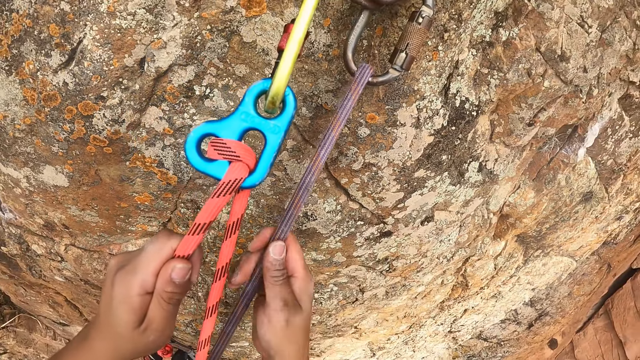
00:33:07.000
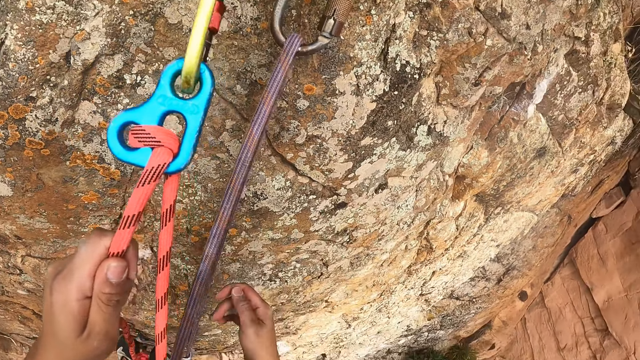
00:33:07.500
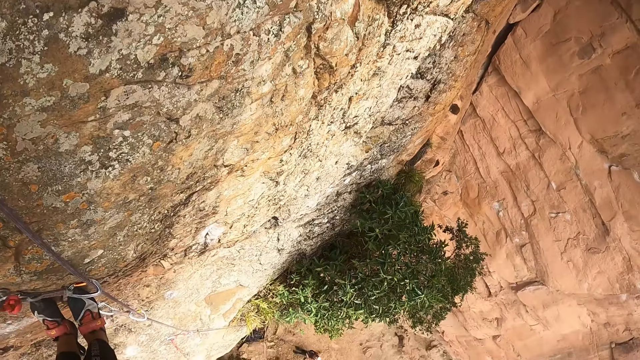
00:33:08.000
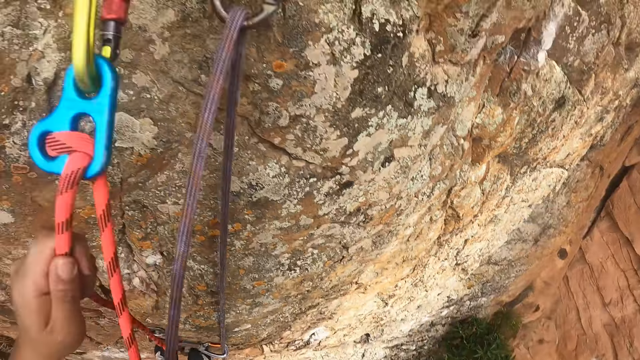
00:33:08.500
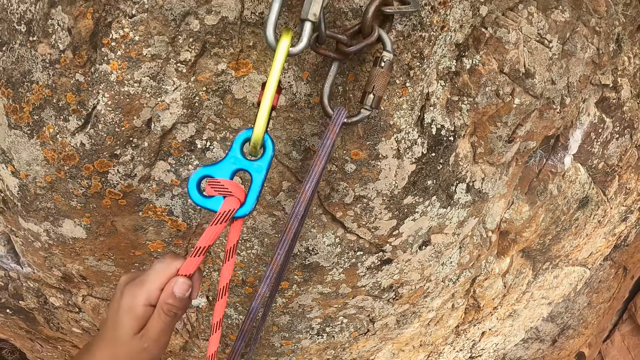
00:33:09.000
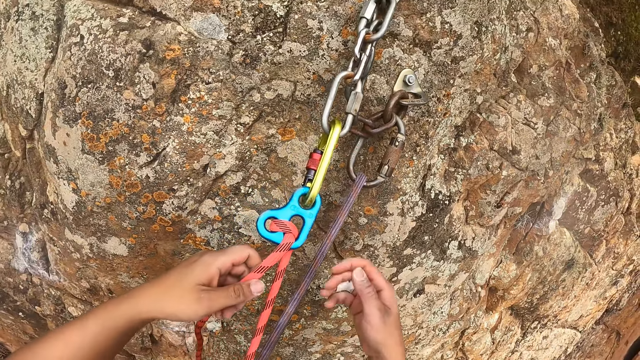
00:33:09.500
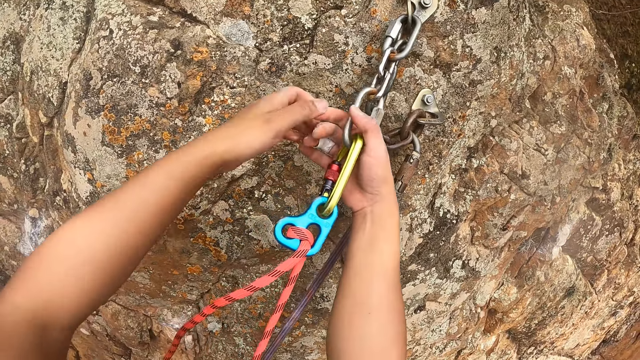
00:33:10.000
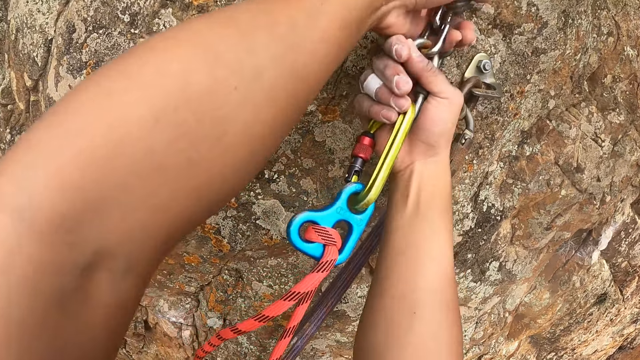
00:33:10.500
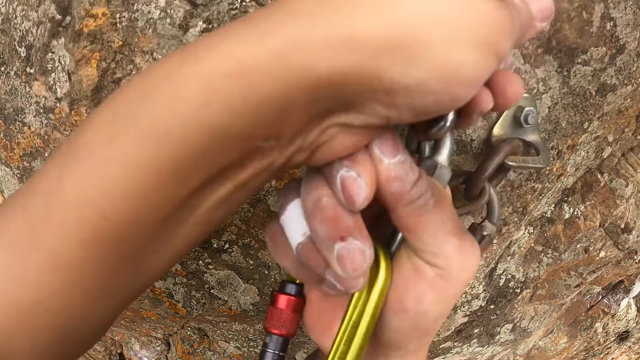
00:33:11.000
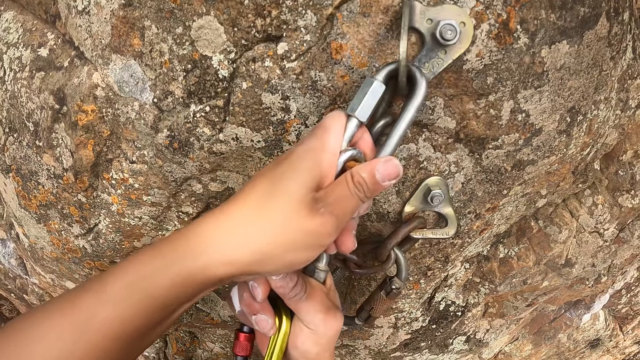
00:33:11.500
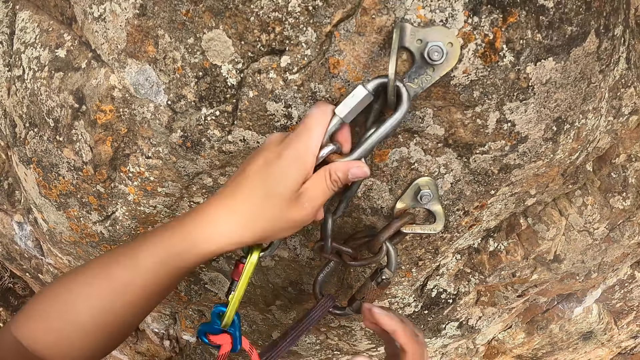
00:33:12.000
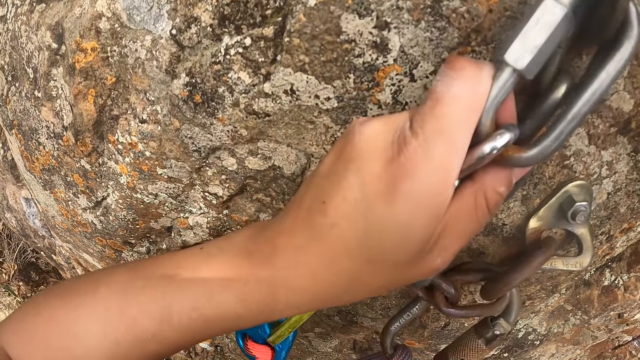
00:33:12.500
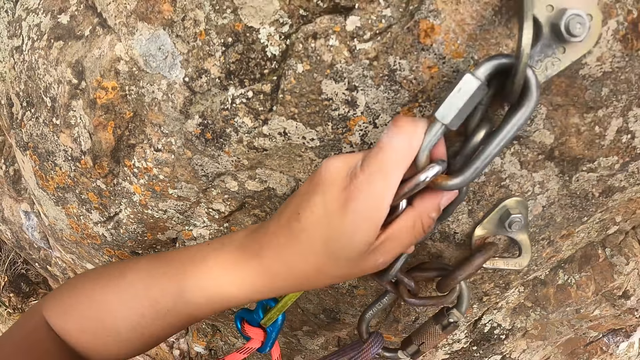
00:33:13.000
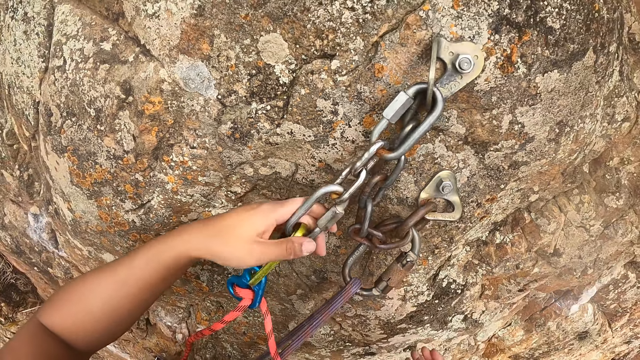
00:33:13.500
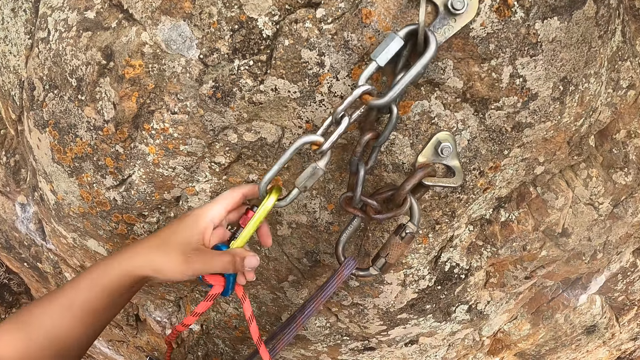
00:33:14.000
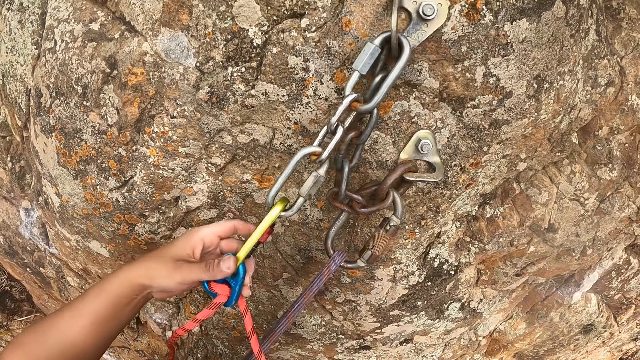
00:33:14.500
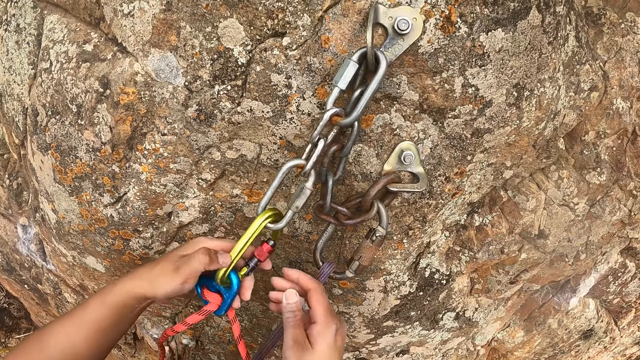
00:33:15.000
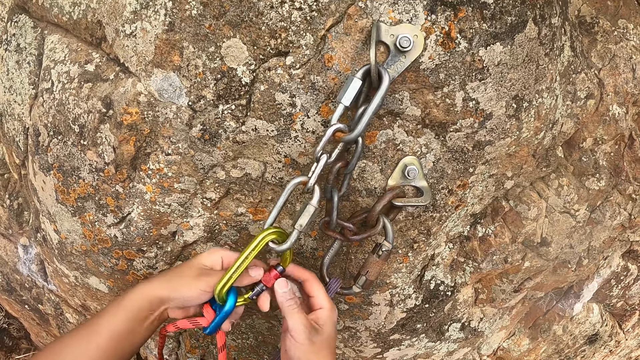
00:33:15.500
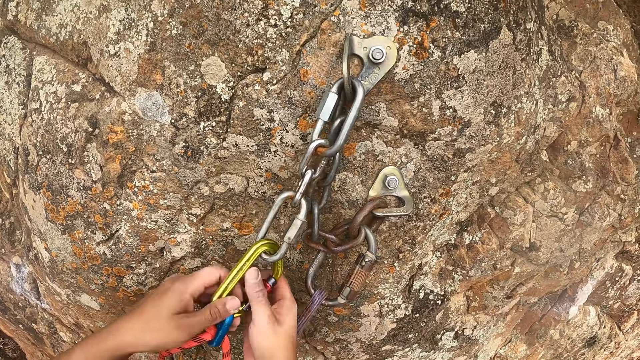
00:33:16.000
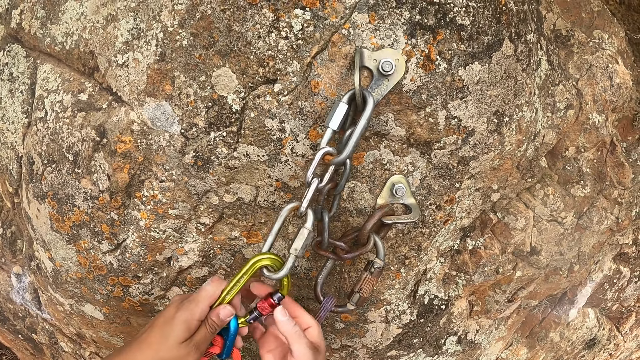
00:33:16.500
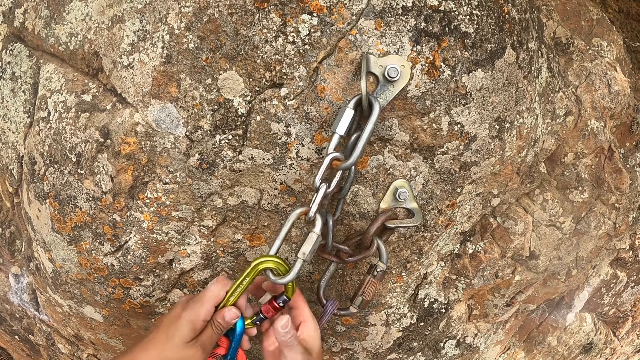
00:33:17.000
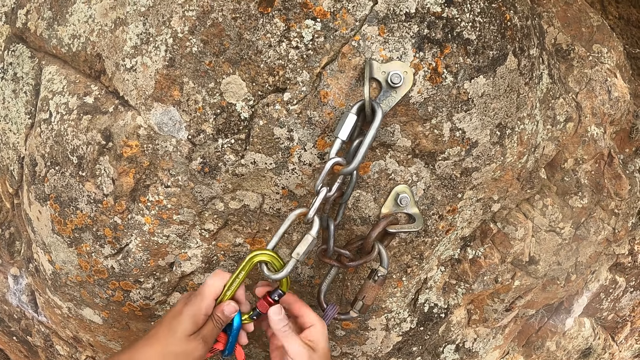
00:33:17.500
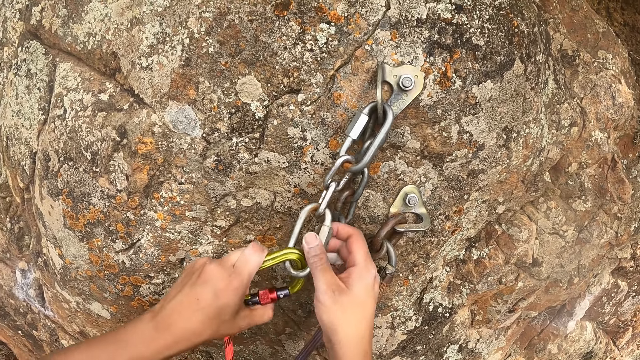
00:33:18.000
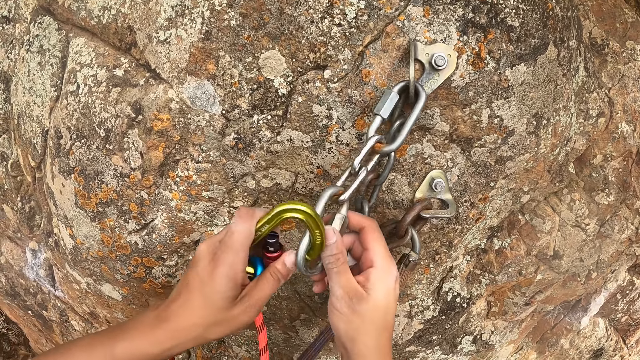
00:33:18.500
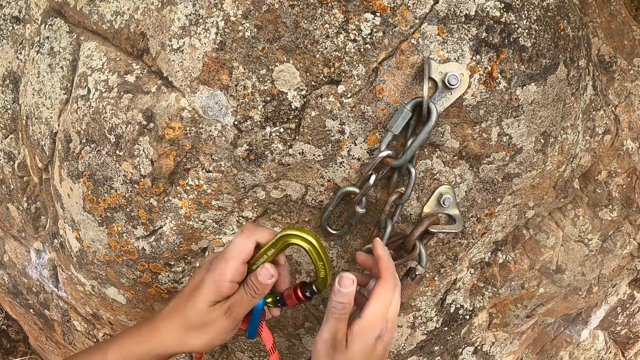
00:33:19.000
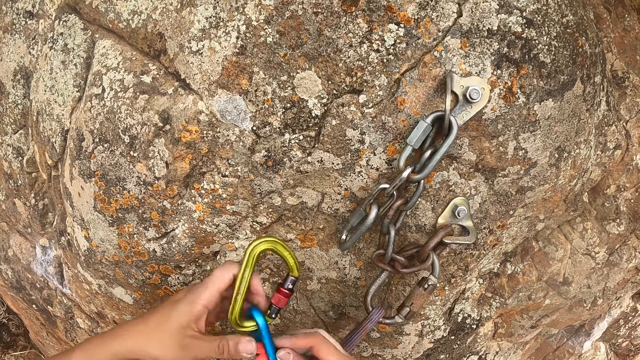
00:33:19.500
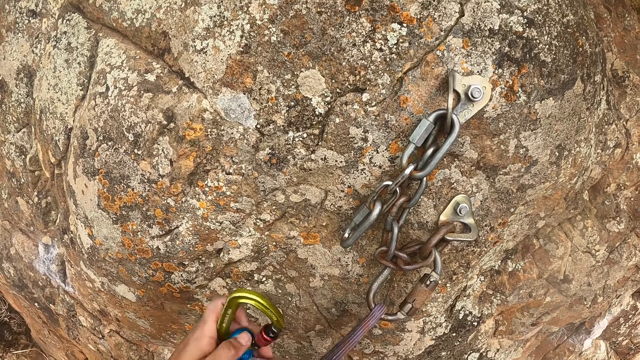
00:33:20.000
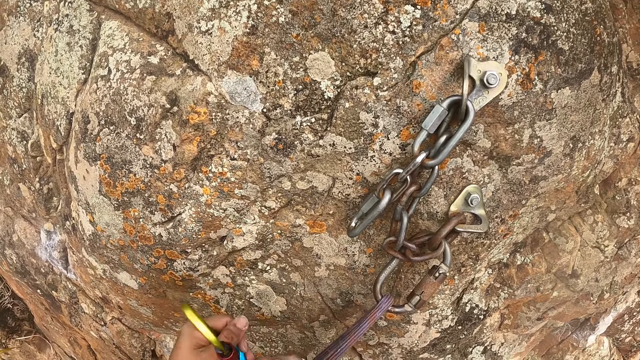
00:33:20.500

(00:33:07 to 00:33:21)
The camera wearer pulls the rope. They look around. They look down. They move both hands. They pull the hooks. They hold the rope grabs. They touch the hooks. They open the carabiner hook. They remove the carabiner hook from the other hook. They look at the hook.

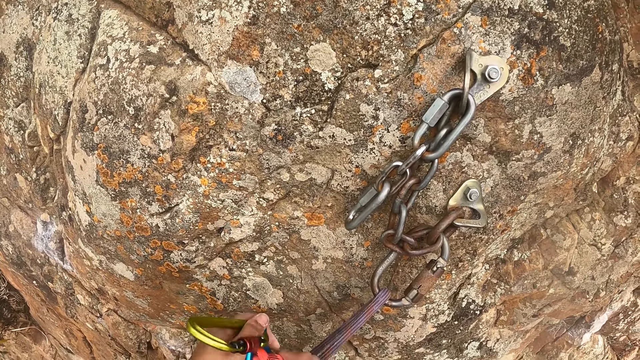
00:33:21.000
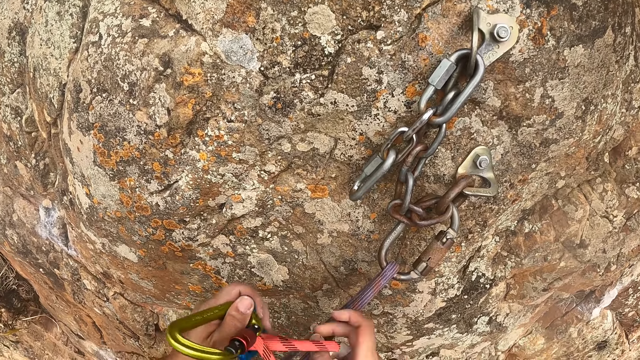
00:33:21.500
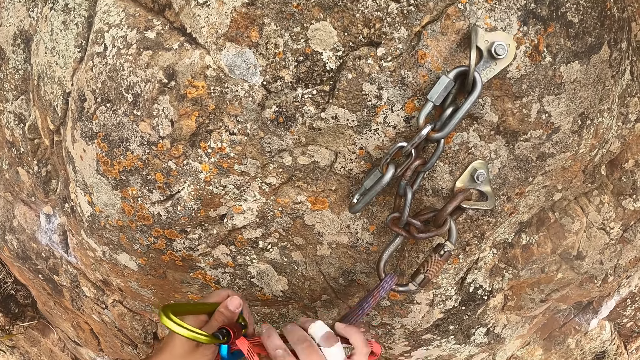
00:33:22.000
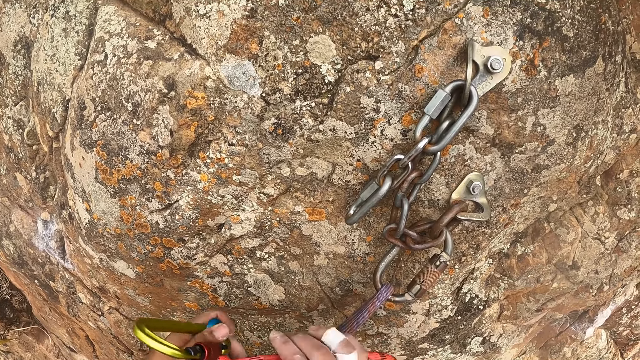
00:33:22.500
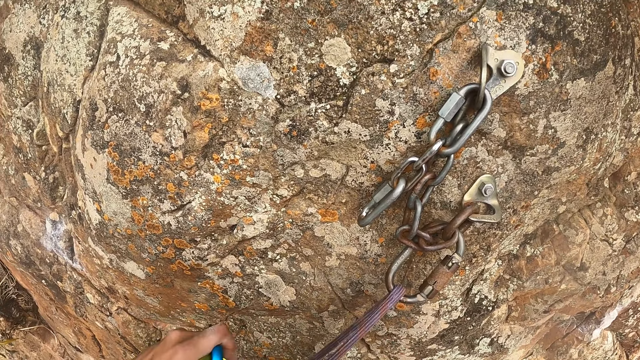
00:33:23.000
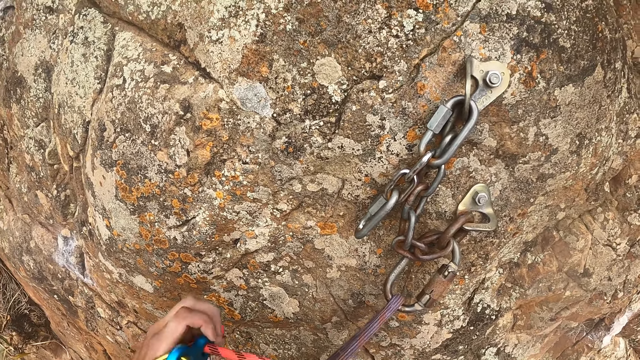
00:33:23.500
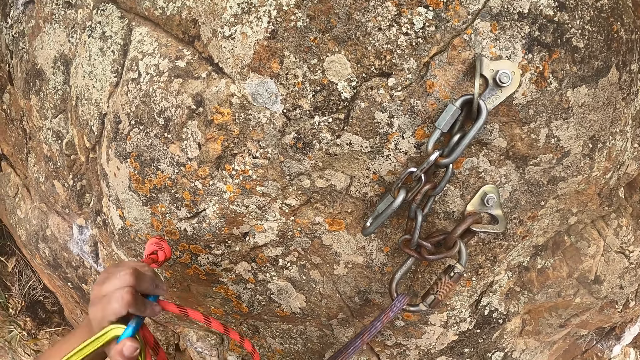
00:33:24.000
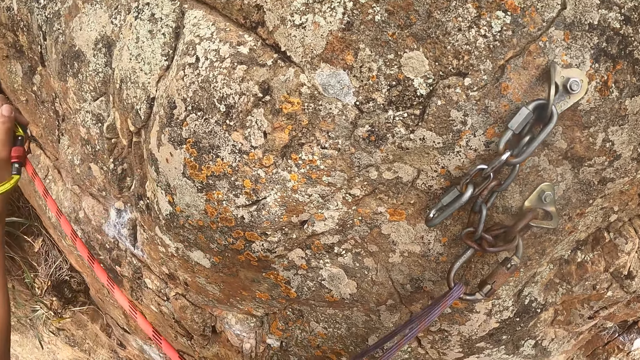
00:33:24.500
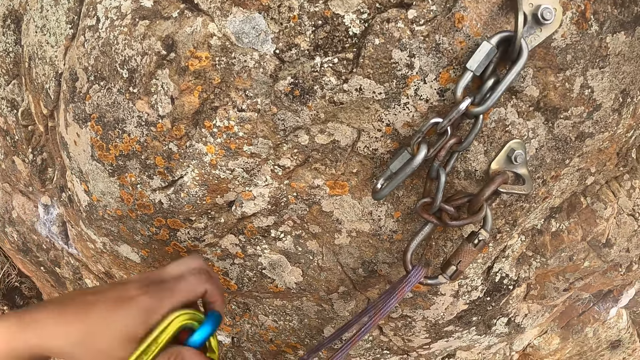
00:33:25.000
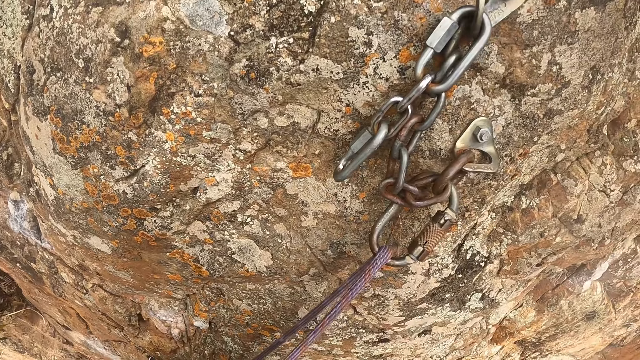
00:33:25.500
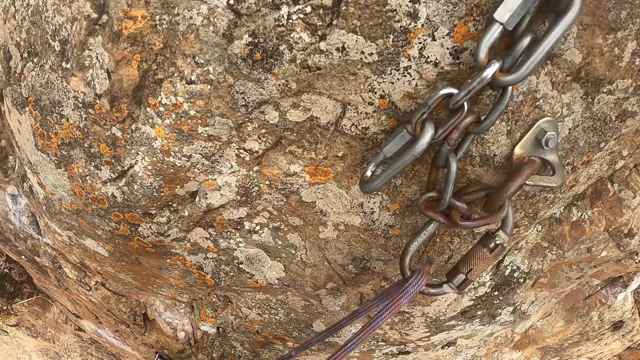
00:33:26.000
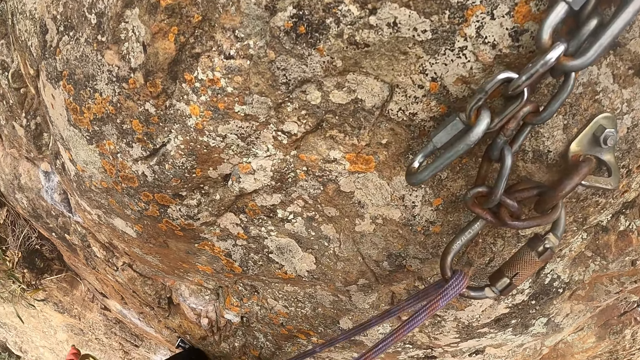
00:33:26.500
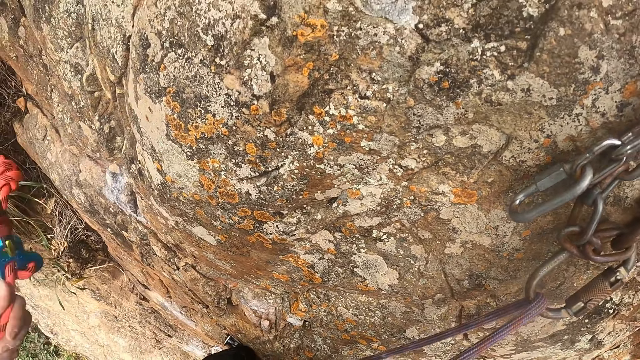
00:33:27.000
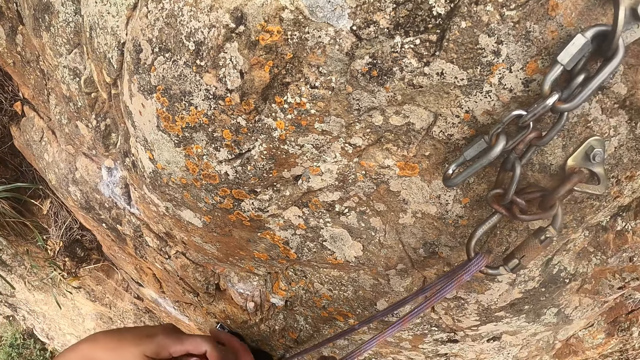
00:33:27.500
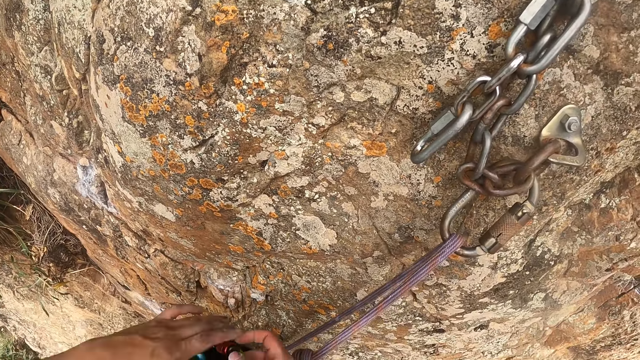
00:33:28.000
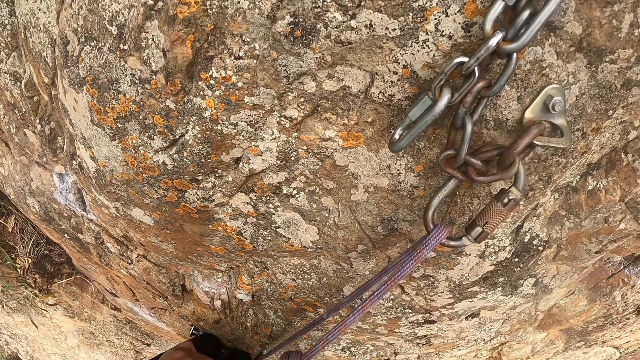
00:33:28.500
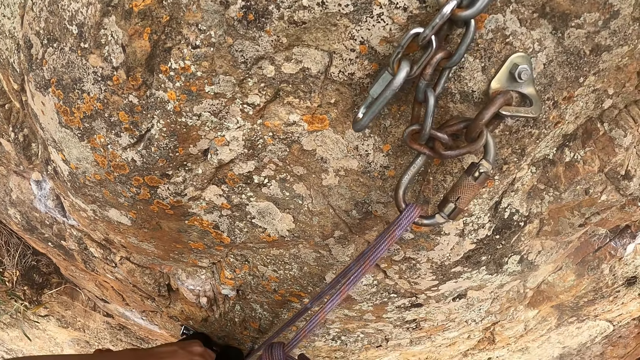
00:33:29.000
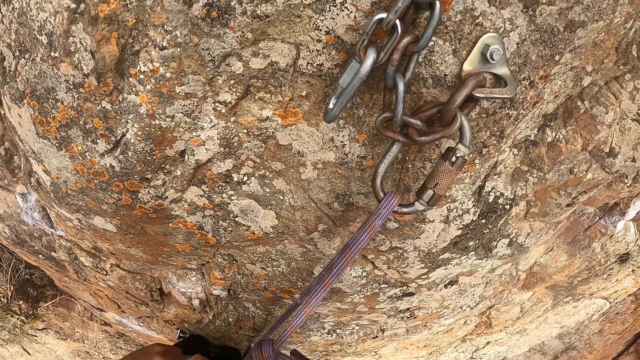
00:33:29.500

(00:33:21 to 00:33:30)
The camera wearer pulls the rope. They untie the climbing rope. They lift the rope. They tie the rope on the waist.
